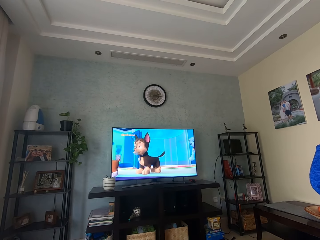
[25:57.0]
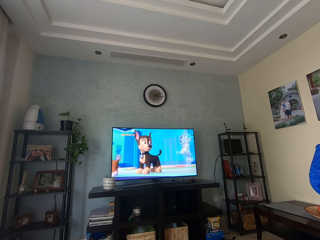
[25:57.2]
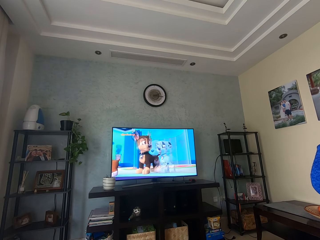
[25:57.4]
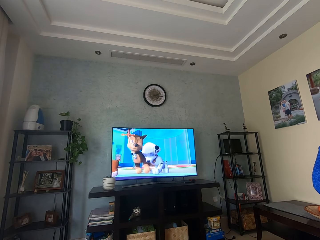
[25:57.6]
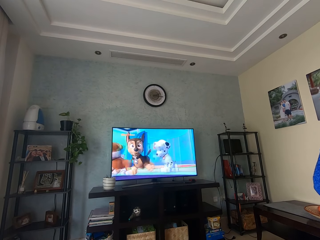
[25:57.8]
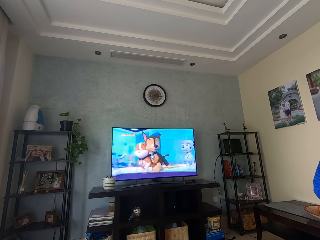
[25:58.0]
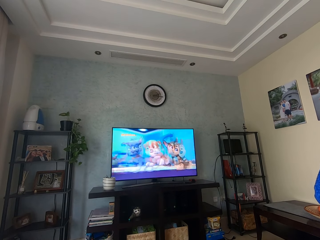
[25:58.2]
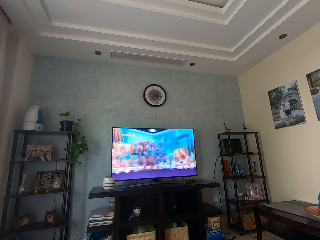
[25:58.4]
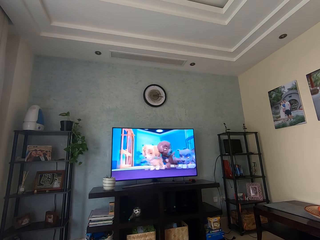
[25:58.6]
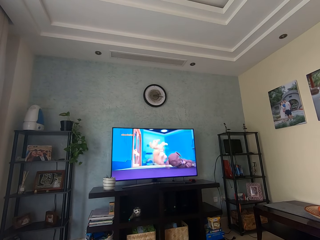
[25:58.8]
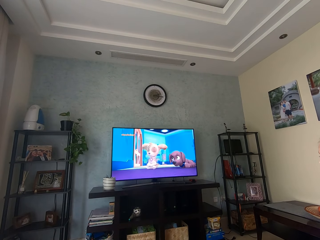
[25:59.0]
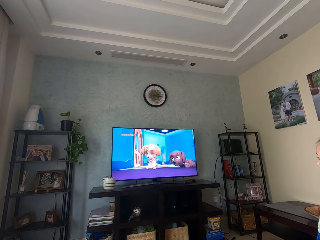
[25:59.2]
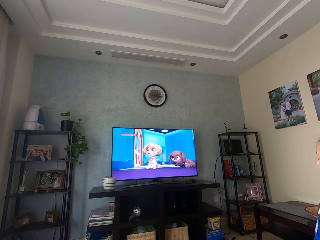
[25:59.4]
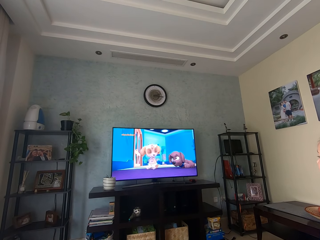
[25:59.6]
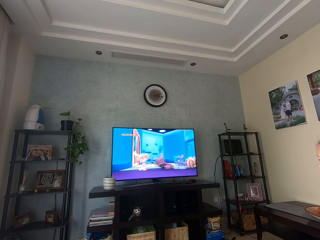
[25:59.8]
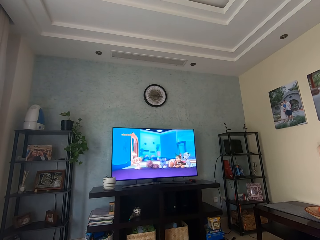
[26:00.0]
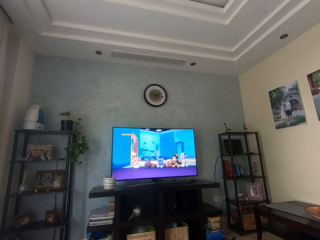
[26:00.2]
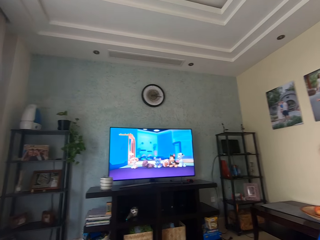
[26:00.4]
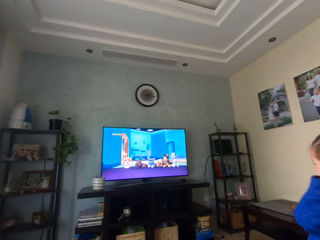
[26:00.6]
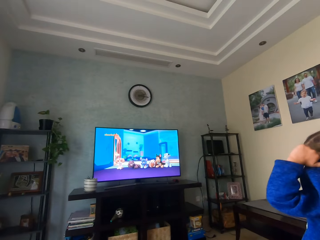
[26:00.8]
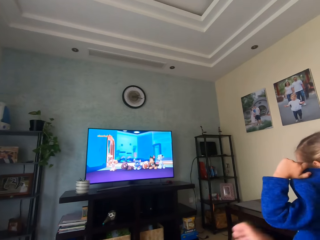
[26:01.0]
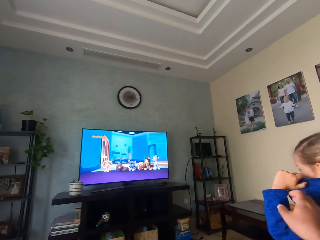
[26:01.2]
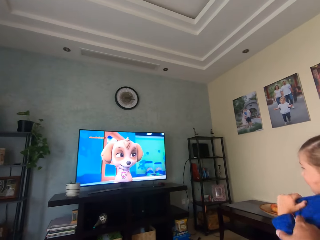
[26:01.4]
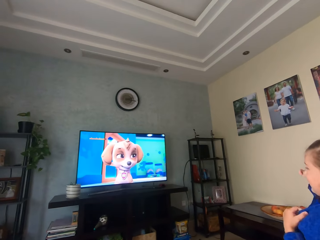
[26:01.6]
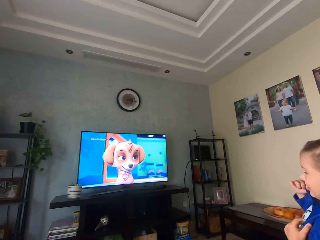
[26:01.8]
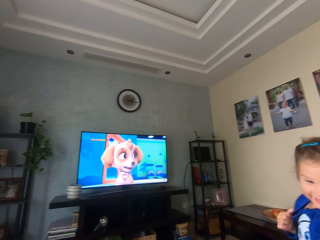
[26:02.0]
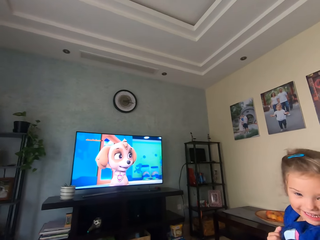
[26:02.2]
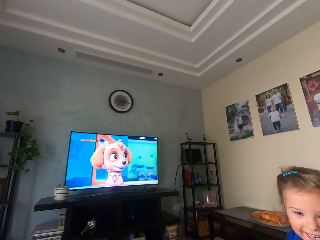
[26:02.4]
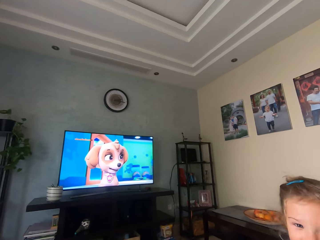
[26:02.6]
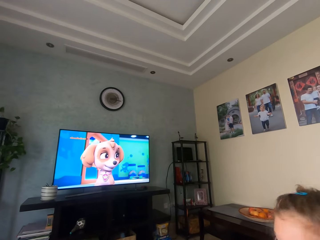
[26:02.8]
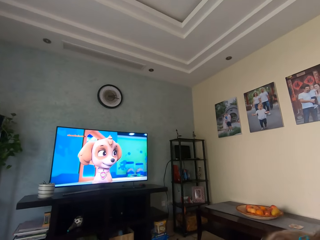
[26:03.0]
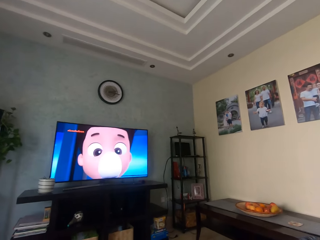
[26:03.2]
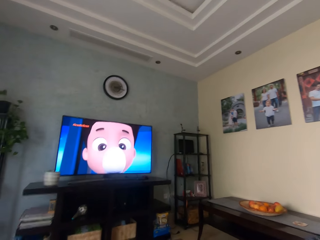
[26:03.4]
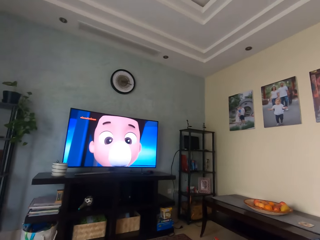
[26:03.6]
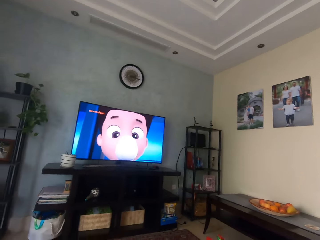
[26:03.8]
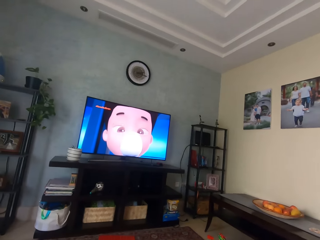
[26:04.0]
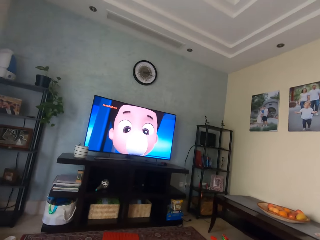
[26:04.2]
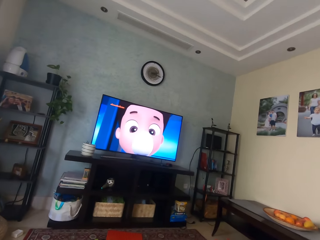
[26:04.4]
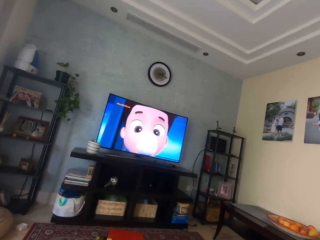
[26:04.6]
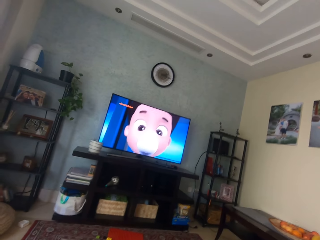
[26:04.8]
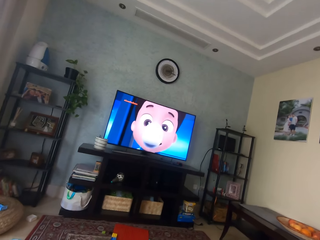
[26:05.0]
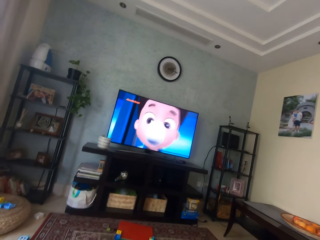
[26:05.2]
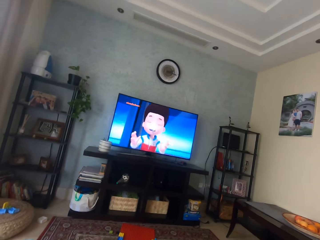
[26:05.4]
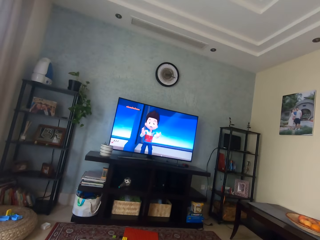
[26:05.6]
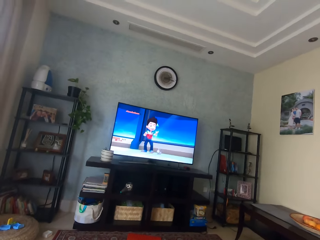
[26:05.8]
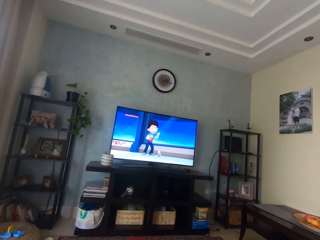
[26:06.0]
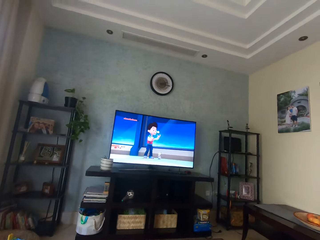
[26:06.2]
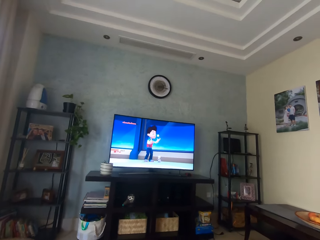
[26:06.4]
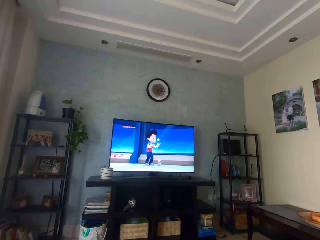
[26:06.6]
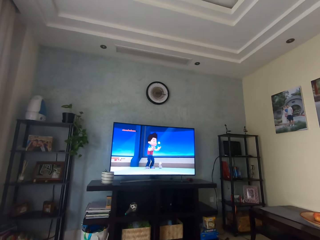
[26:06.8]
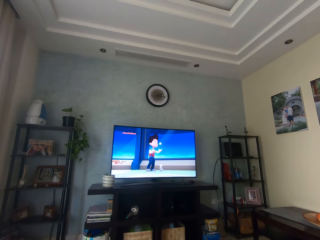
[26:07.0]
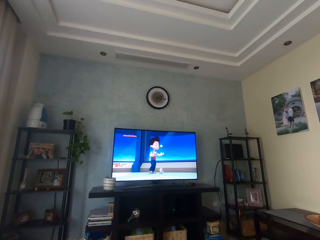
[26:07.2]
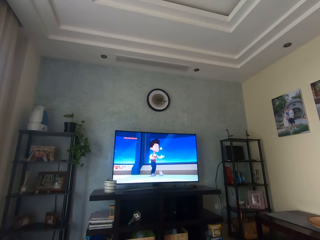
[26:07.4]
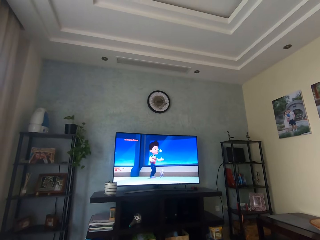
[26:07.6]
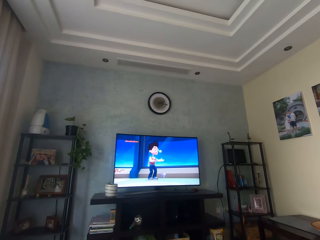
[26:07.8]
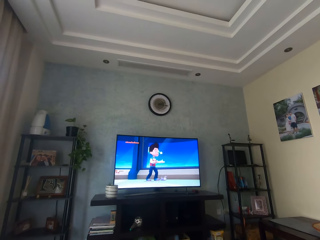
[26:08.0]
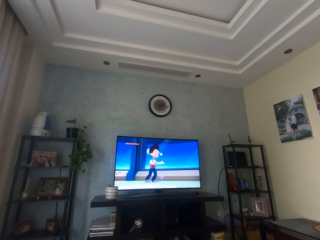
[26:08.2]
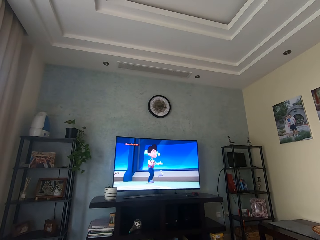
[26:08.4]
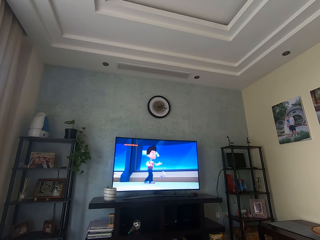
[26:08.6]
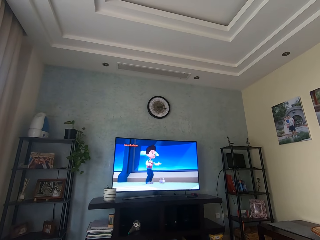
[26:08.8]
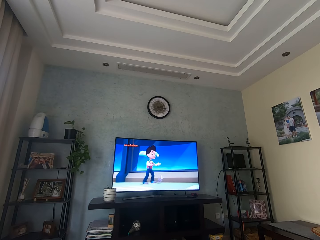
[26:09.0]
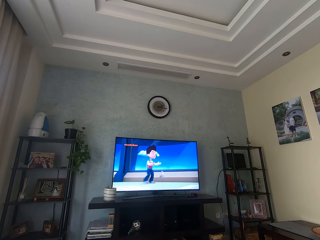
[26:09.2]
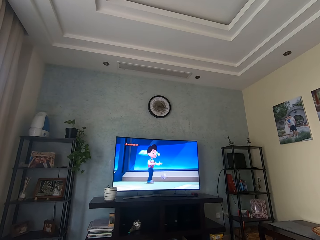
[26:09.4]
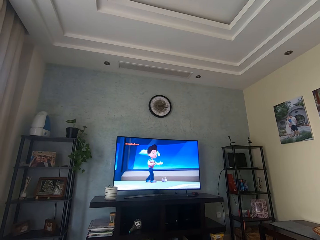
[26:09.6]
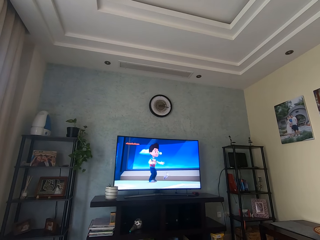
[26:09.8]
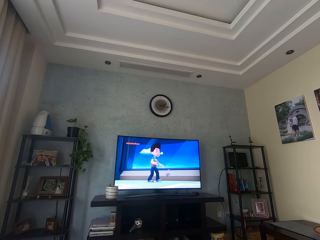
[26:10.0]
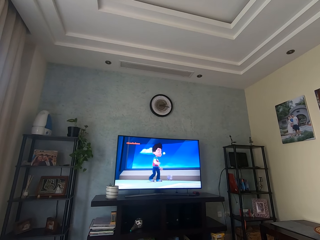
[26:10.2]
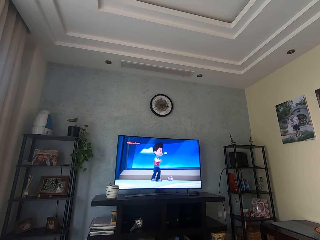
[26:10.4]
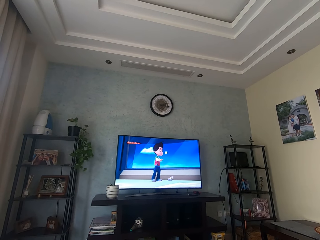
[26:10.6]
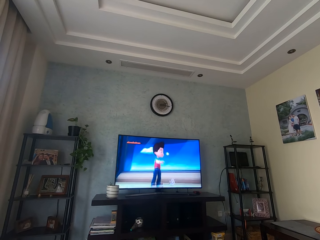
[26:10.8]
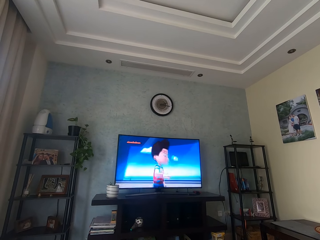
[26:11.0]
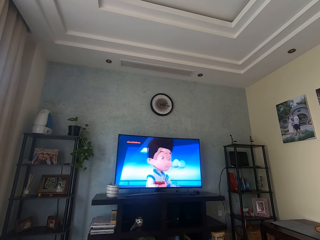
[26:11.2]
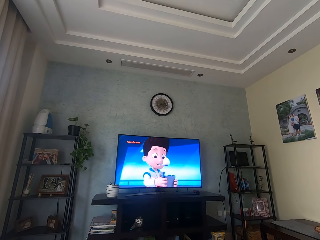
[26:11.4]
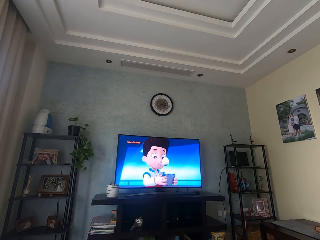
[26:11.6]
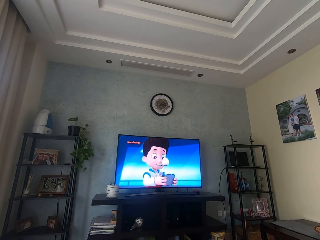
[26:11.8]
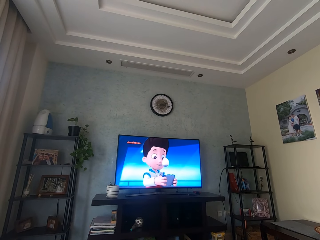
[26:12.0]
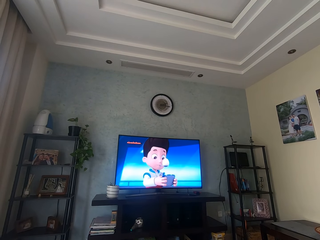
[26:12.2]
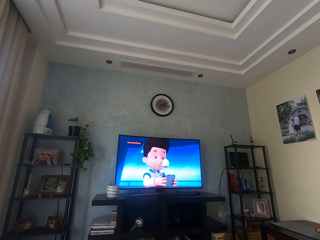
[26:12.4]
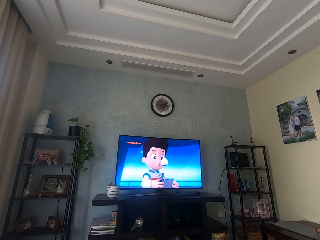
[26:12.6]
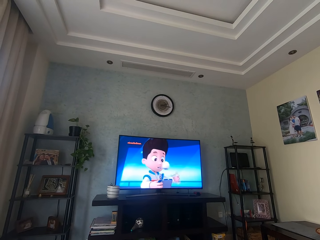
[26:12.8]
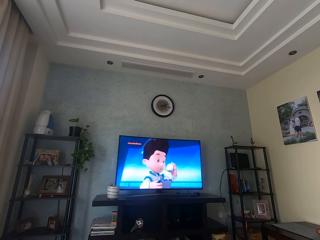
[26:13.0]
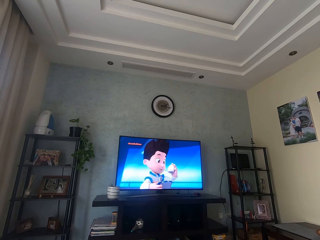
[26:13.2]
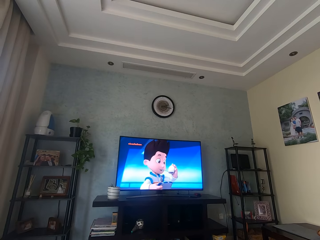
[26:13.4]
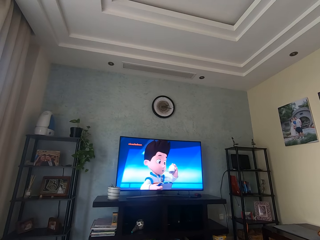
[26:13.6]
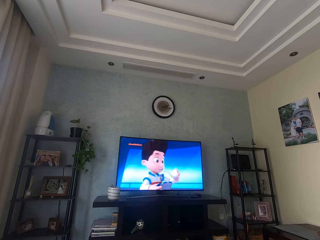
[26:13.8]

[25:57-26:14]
The camera wearer holds a baby. They pull the baby. The baby laughs. The camera wearer interacts with the baby. They watch a cartoon.

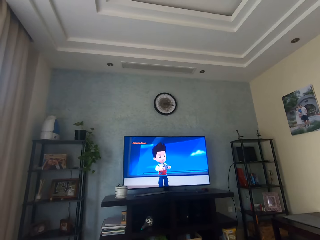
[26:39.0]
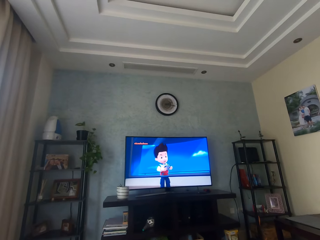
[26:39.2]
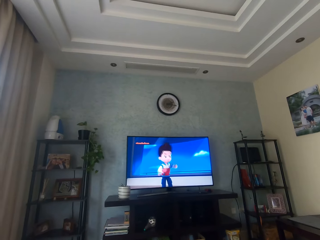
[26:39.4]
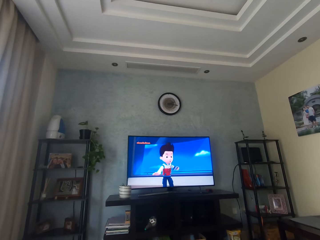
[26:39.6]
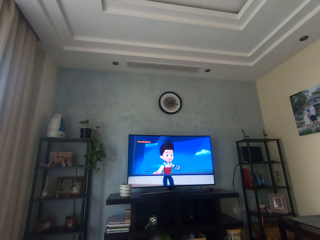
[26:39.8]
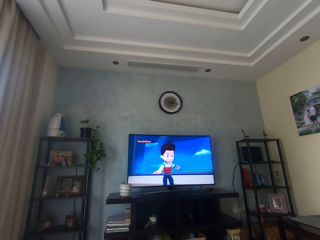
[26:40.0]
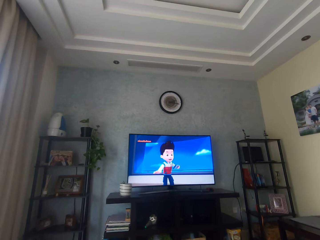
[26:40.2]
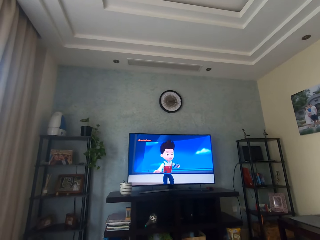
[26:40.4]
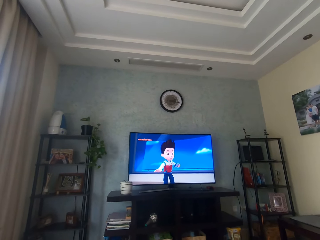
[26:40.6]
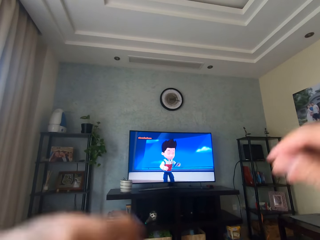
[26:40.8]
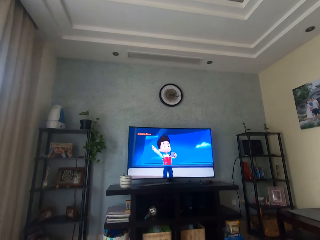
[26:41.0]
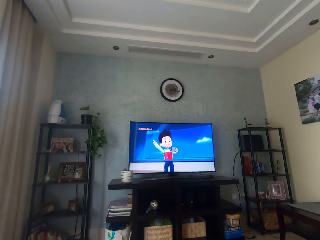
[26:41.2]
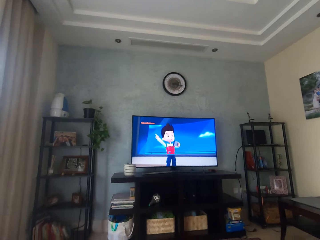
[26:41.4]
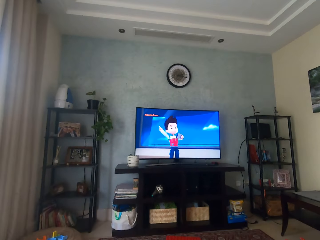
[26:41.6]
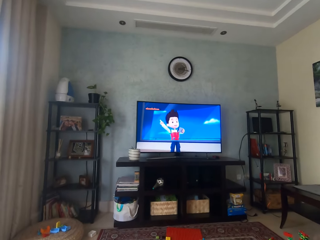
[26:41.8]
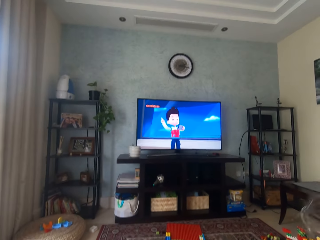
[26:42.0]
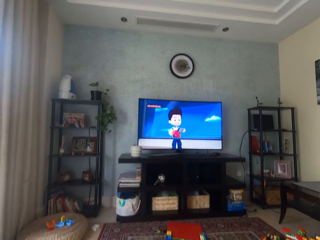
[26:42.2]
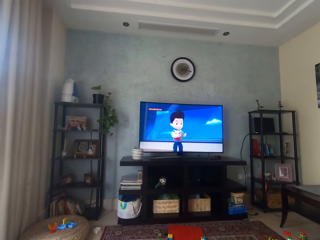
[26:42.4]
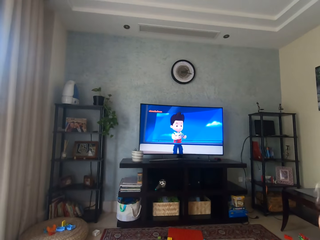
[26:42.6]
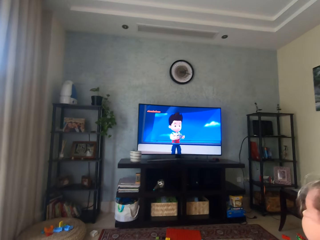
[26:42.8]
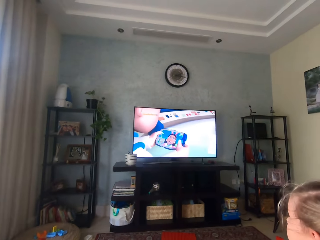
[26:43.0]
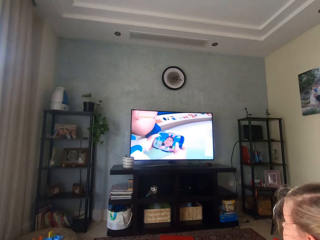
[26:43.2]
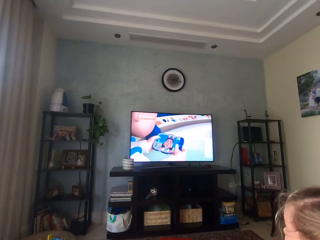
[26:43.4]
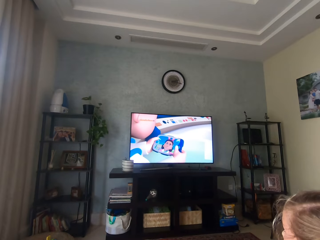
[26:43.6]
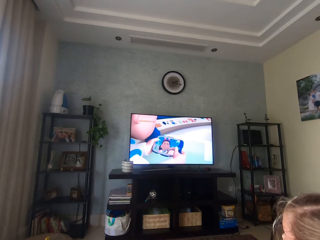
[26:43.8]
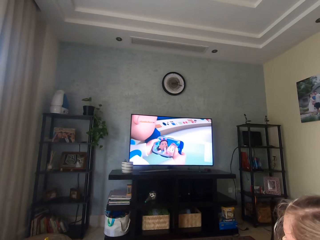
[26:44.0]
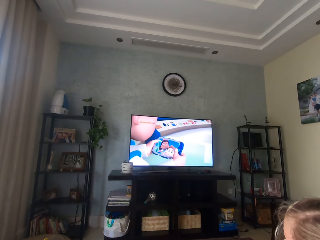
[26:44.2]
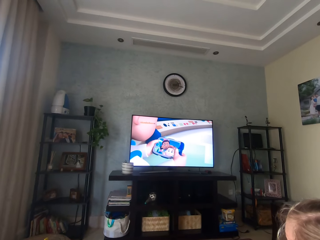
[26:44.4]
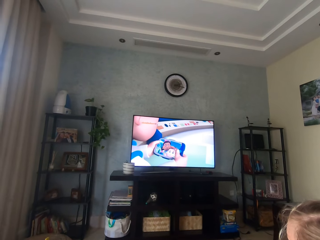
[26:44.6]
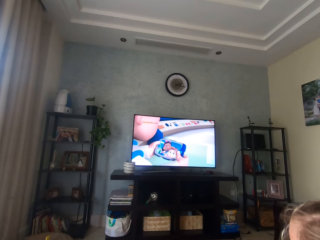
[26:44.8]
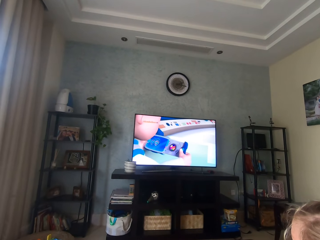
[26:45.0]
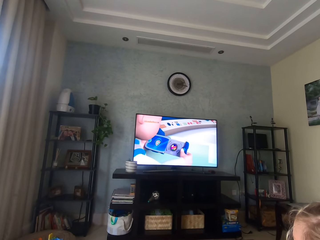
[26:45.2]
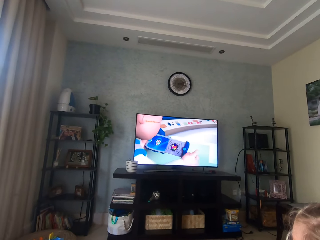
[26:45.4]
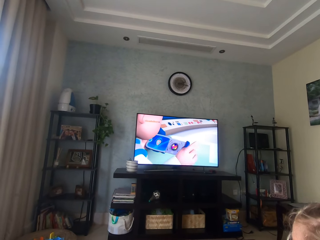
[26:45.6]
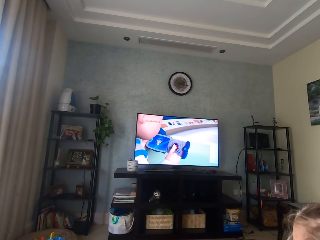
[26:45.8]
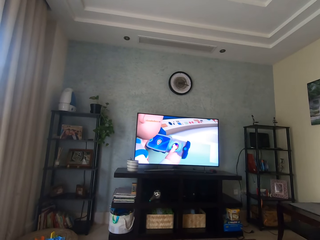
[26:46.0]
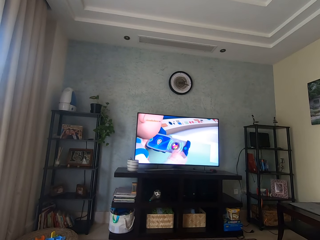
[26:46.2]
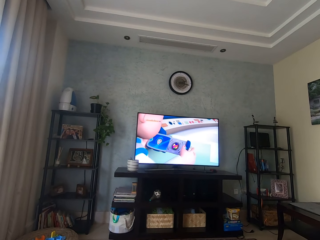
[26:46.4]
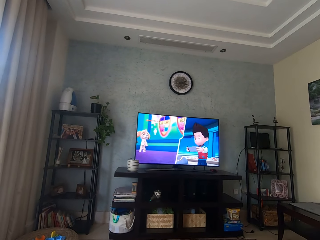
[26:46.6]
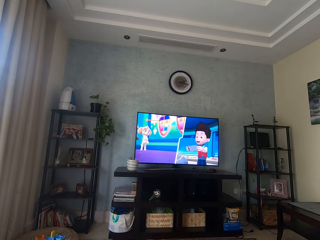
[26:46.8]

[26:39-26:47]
The camera wearer raises both hands. A person moves on a chair.
